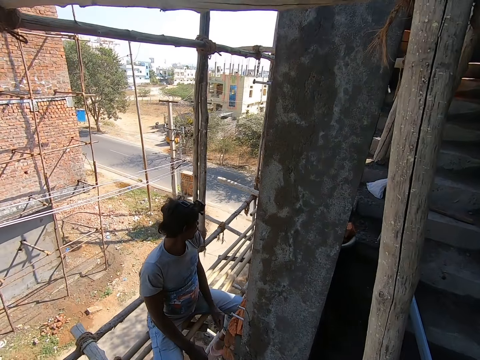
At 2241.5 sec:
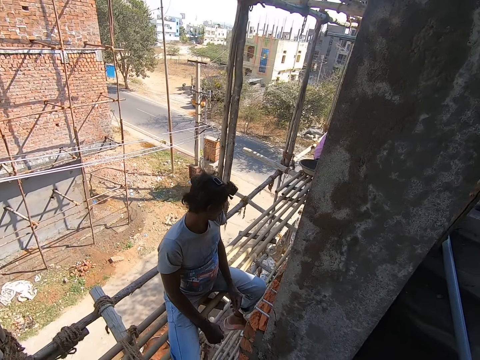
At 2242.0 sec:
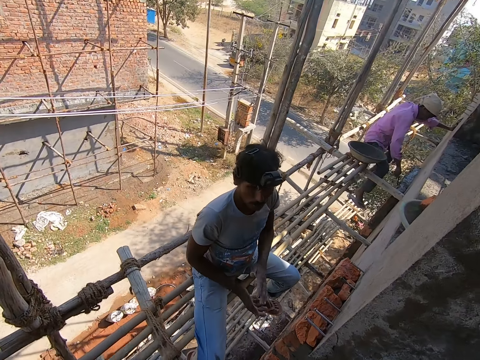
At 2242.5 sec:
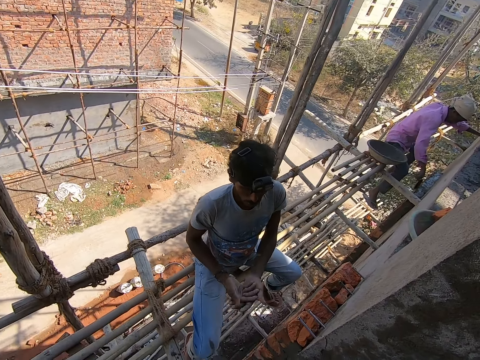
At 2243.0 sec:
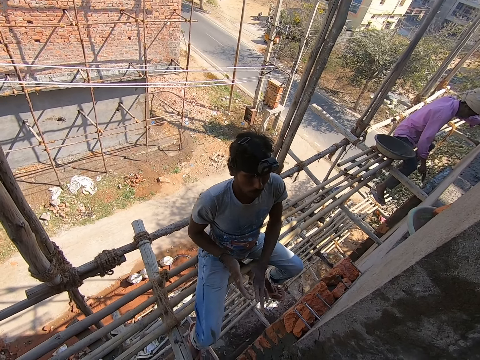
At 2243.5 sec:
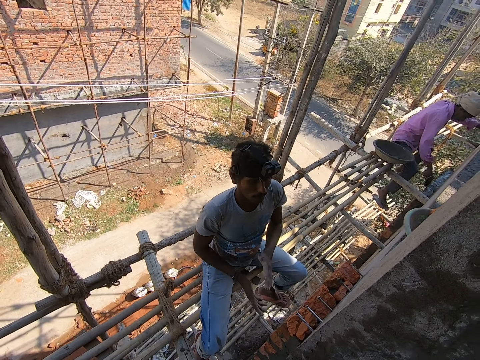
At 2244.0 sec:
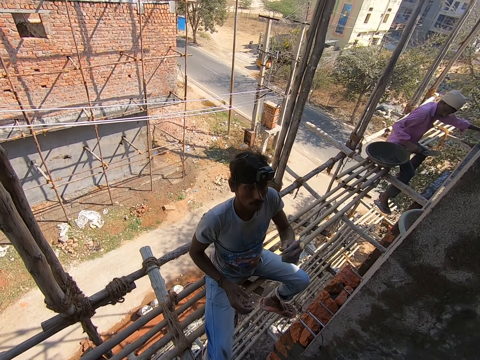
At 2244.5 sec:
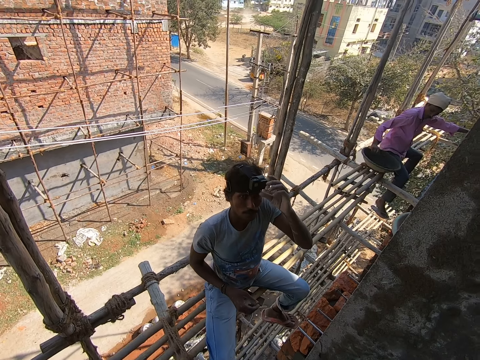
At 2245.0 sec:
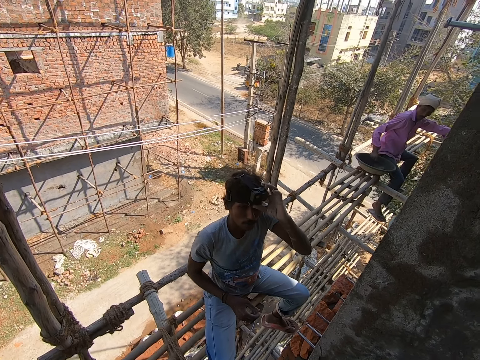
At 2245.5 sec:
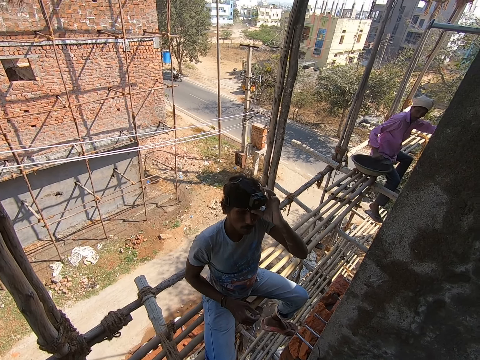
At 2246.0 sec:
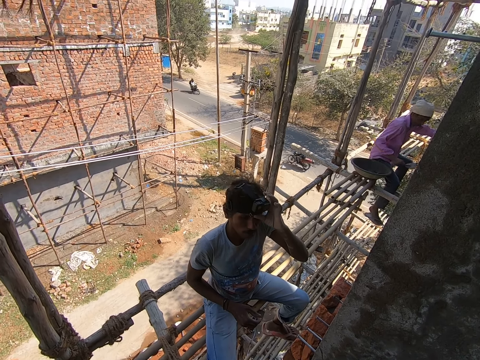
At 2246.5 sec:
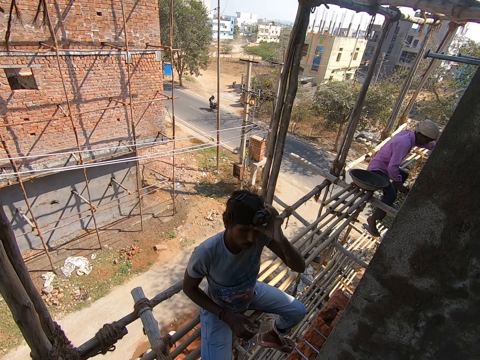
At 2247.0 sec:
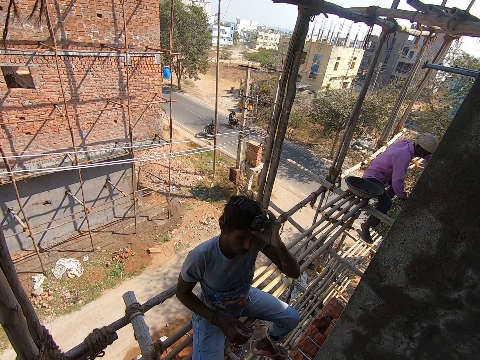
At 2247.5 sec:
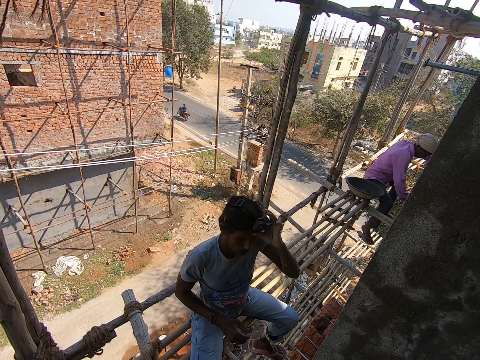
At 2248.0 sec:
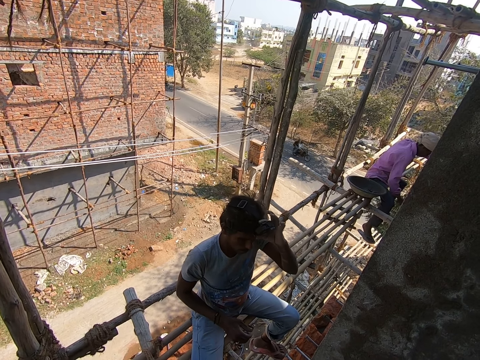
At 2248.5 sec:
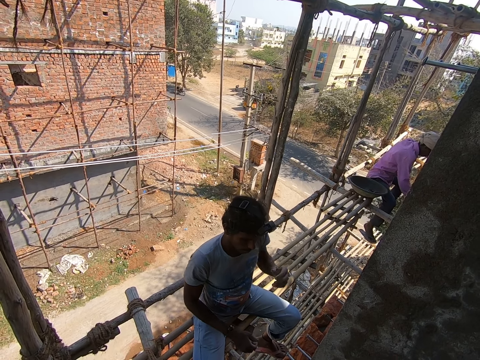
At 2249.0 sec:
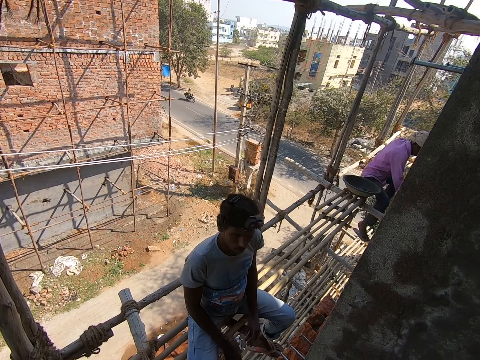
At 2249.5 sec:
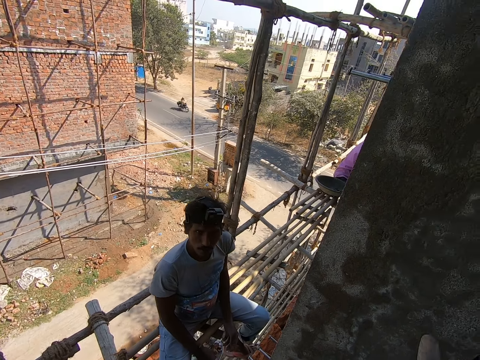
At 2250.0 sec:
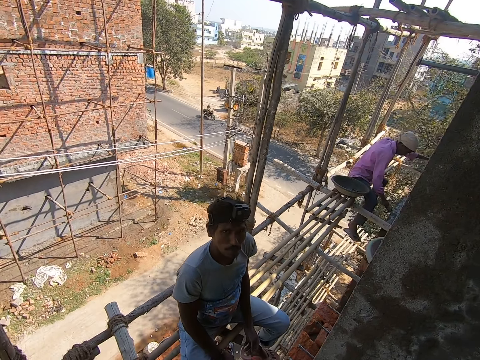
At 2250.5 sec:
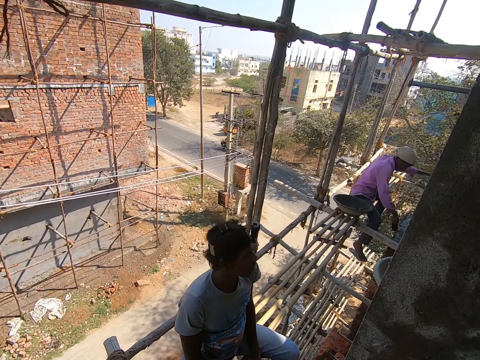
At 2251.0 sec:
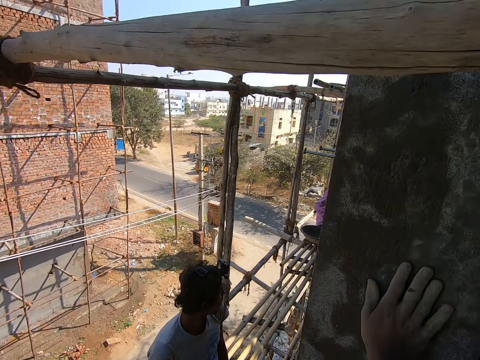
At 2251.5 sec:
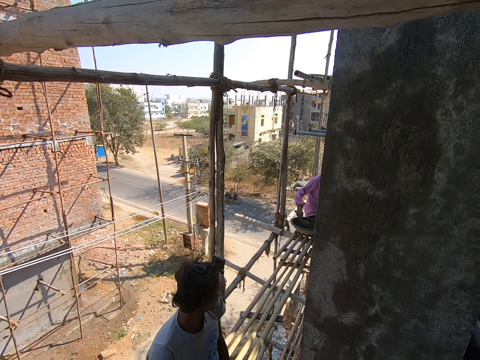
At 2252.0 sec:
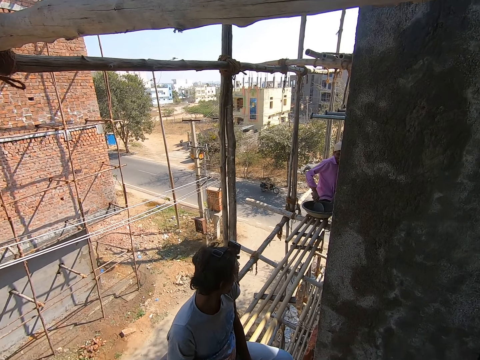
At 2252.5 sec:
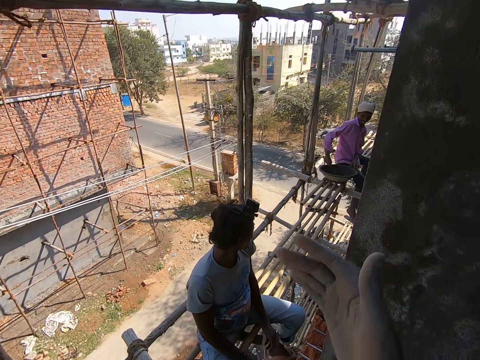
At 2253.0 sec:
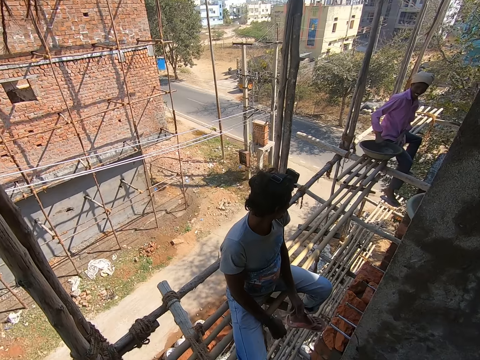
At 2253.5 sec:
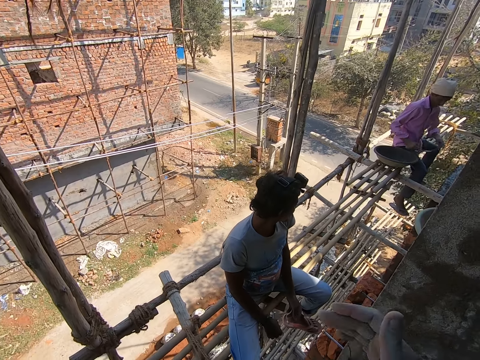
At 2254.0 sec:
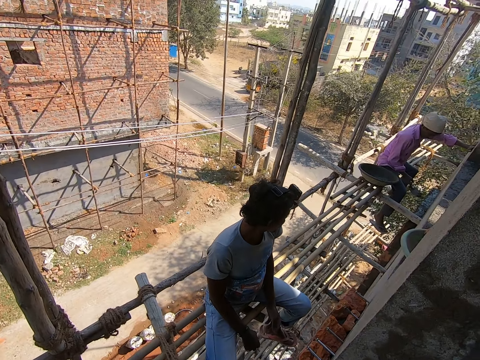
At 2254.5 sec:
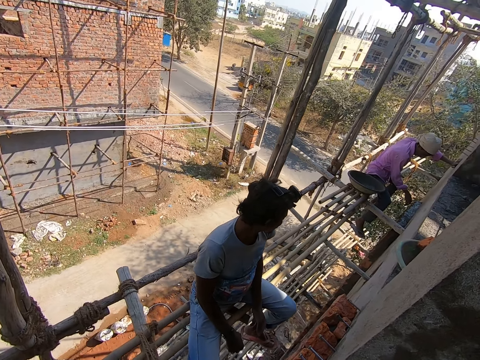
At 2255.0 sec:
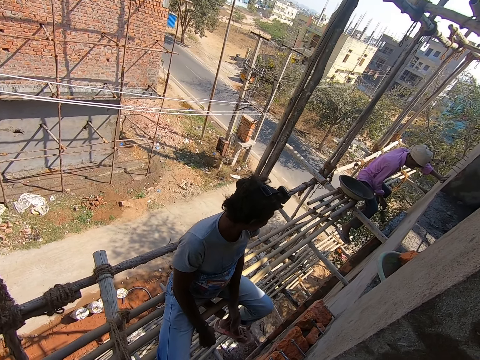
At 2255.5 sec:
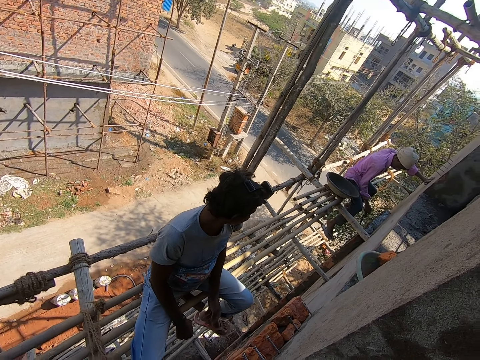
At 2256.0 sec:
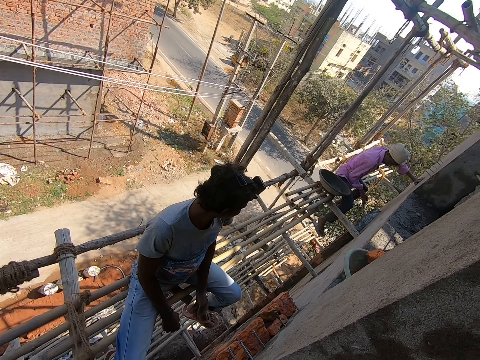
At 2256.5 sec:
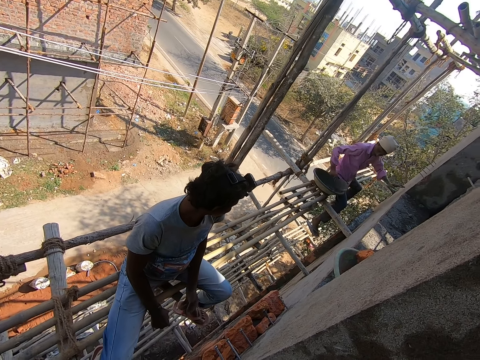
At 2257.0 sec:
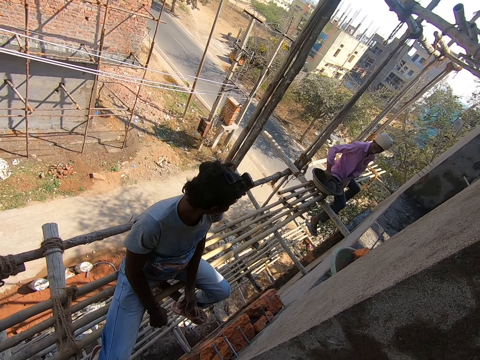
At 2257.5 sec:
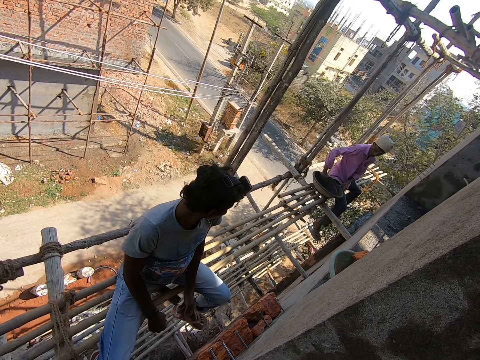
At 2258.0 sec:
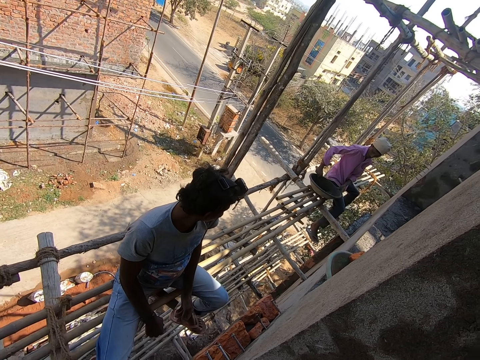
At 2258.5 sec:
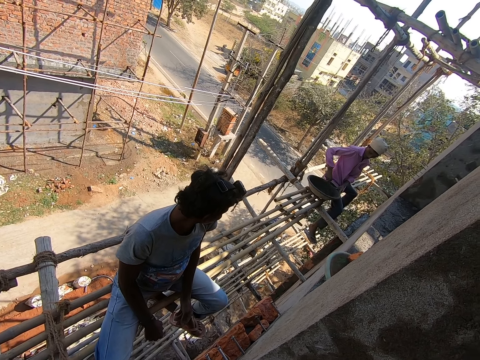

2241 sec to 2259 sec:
The camera wearer converses with the man and another man. The first man rubs both hands together. The other man plasters a wall on the building with a trowel in his right hand. The camera wearer touches a camera on his head with his left hand. The other man scoops some cement from a pan on a wooden seat with the trowel in his right hand. The first man touches something on his head. The other man plasters the wall of the building with the cement on the trowel in his right hand. The first man lets go of something. The camera wearer touches the wall on the building with his right hand. He gestures with his right hand. The other man scoops some cement from the pan on the wooden seat with the trowel in his right hand. The other man plasters the wall of the building with the cement on the trowel in his right hand. The other man mixes the cement in the pan with the trowel in his right hand. The other man scoops some cement from the pan on the wooden seat with the trowel in his right hand.

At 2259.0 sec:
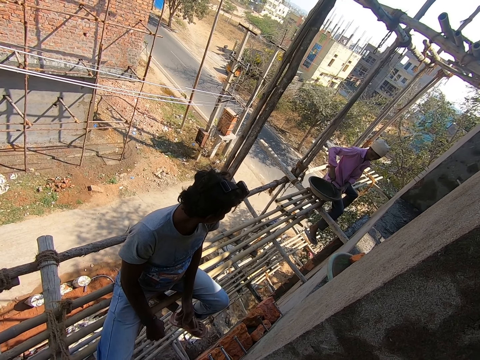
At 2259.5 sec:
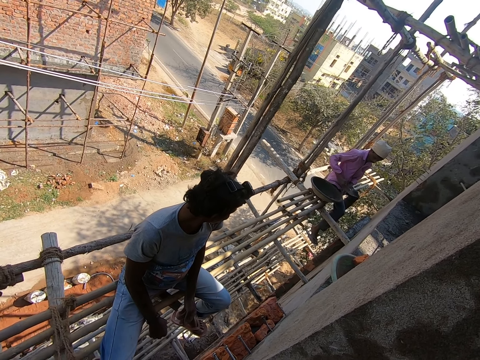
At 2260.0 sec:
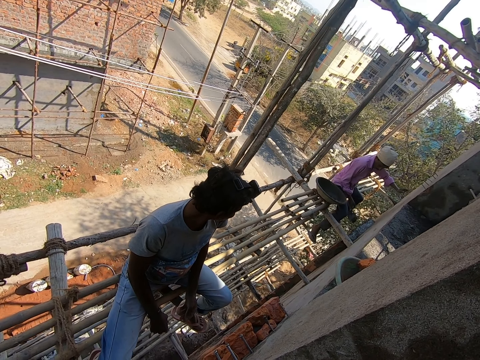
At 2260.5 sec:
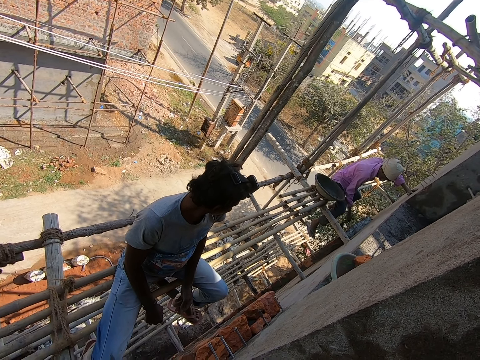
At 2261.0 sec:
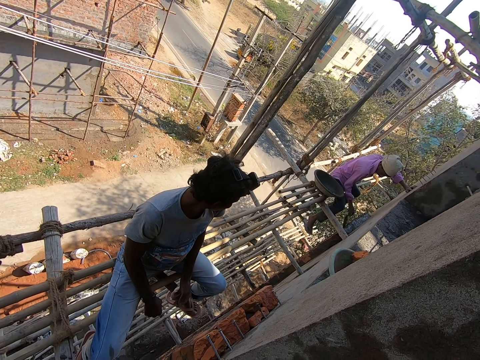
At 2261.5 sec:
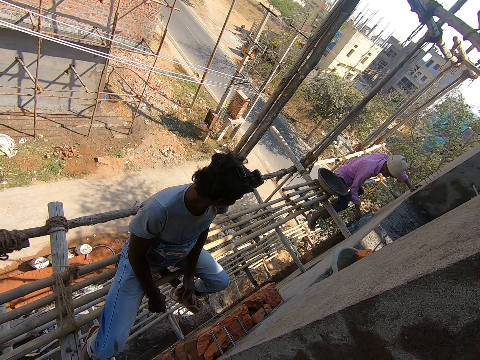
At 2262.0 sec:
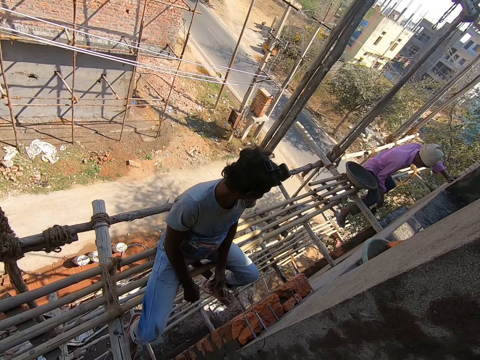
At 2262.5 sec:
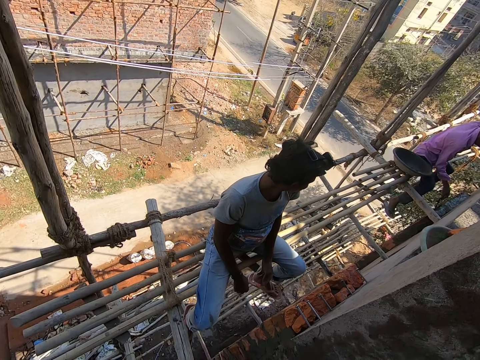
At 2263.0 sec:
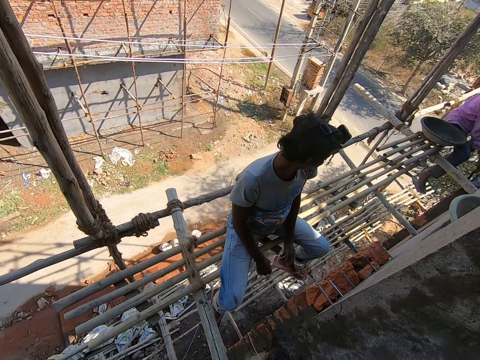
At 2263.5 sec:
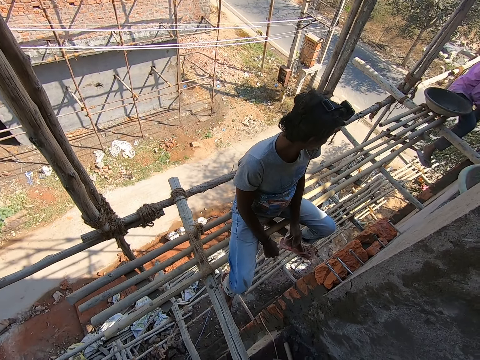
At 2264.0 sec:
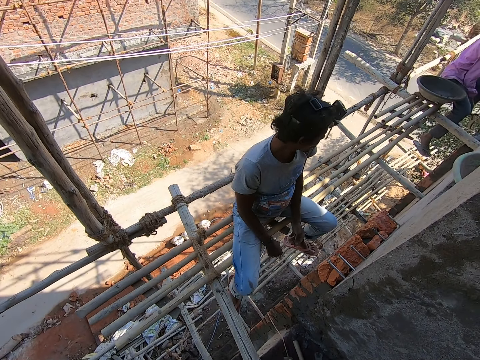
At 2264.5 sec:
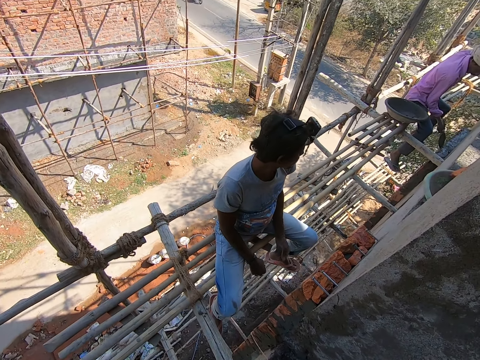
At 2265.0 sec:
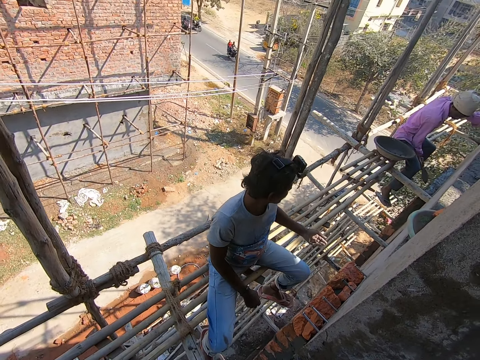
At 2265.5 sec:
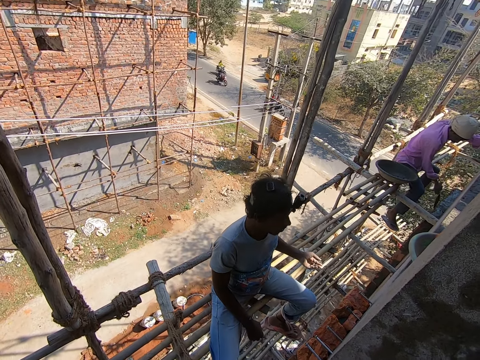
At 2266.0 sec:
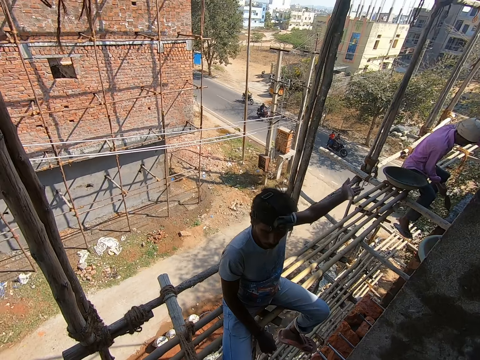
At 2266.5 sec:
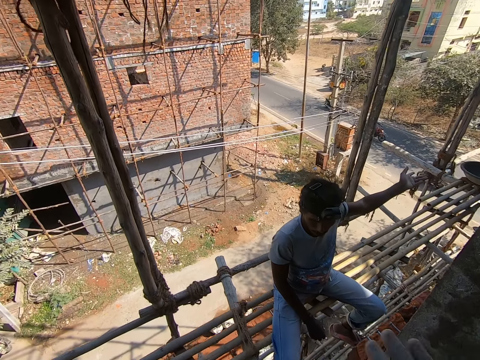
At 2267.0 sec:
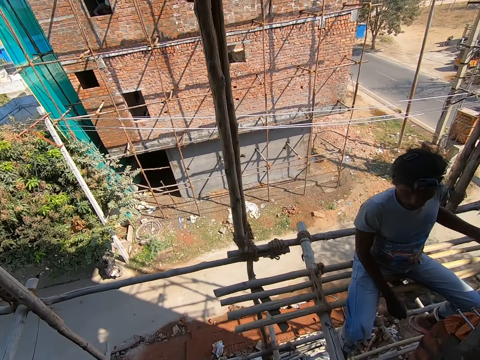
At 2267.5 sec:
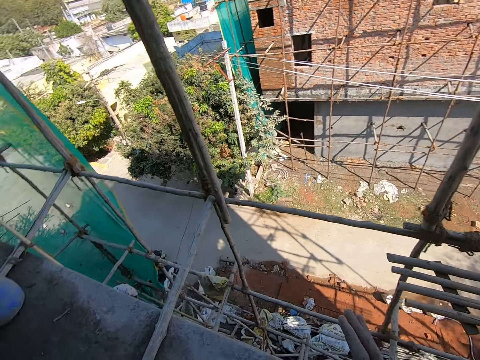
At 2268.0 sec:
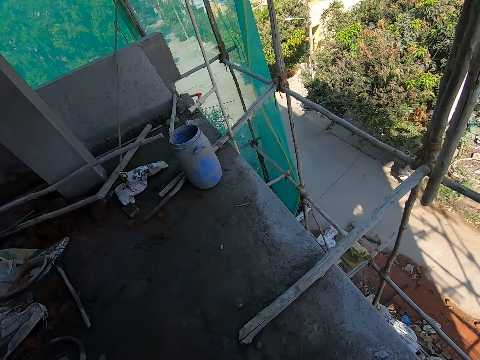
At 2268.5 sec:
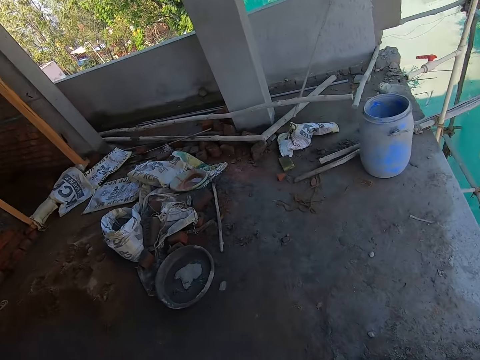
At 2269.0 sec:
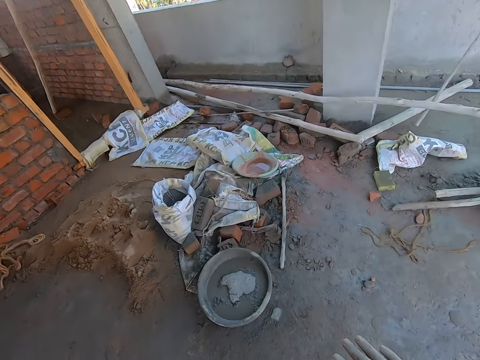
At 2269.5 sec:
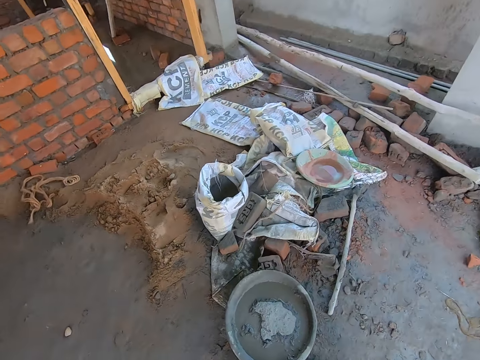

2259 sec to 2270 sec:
A man plasters the wall of the building with the cement on the trowel in his right hand. The camera wearer stands against a wall on site. The man plasters the wall of the building with the cement on the trowel in his right hand again. Another man gestures with his left hand. The camera wearer walks away from the building towards the bowl of water on the floor. He rubs his hands together.
